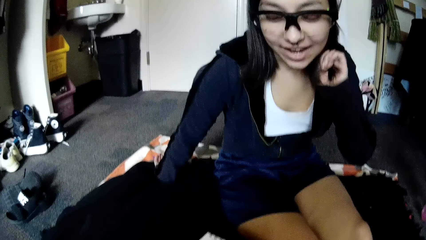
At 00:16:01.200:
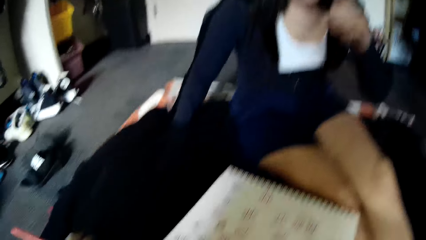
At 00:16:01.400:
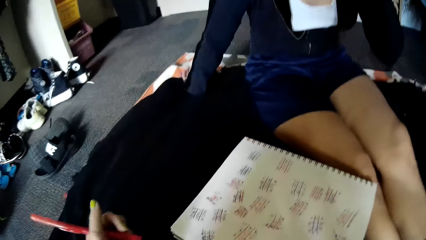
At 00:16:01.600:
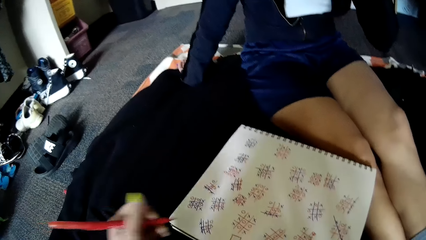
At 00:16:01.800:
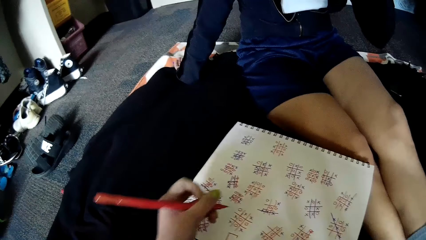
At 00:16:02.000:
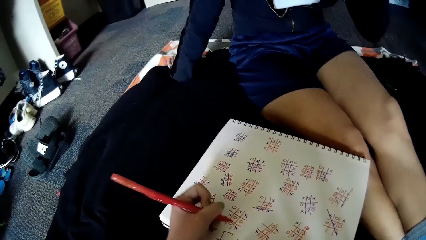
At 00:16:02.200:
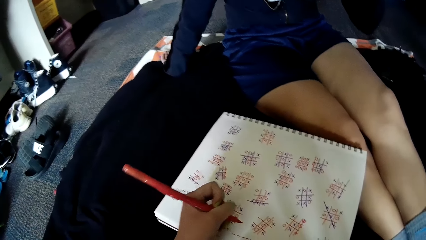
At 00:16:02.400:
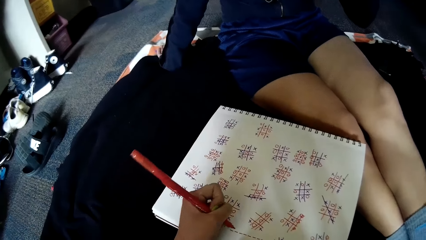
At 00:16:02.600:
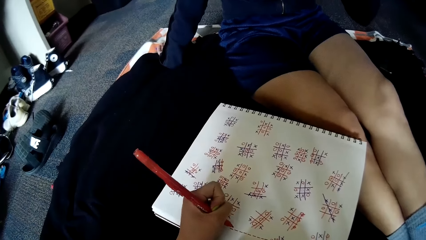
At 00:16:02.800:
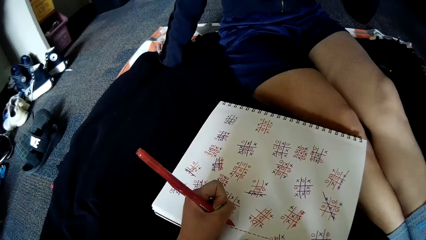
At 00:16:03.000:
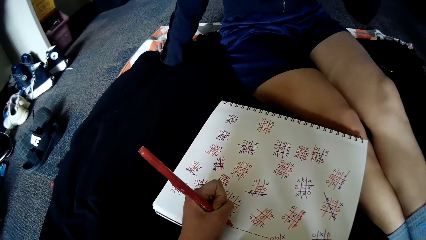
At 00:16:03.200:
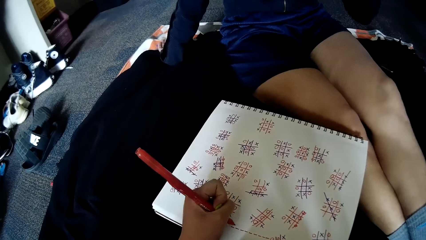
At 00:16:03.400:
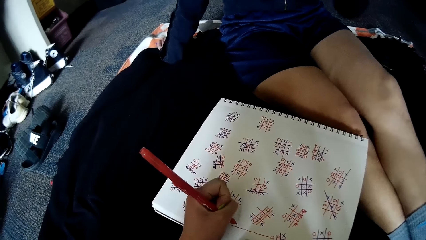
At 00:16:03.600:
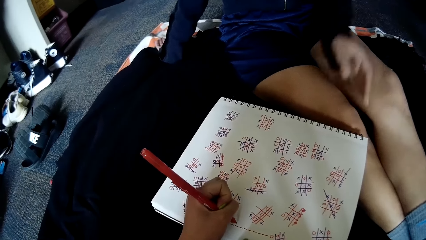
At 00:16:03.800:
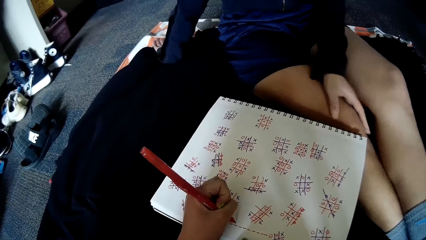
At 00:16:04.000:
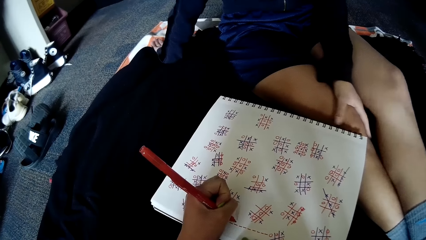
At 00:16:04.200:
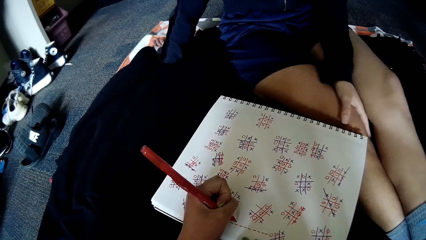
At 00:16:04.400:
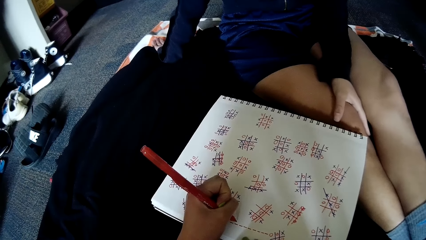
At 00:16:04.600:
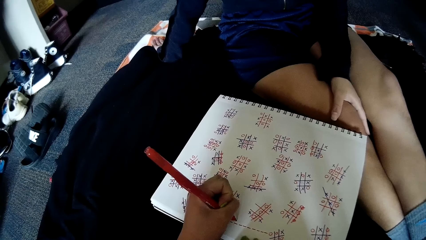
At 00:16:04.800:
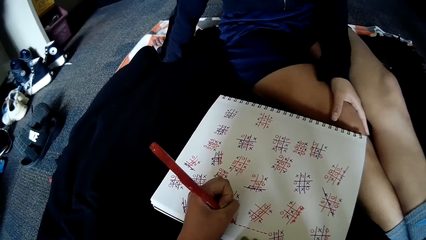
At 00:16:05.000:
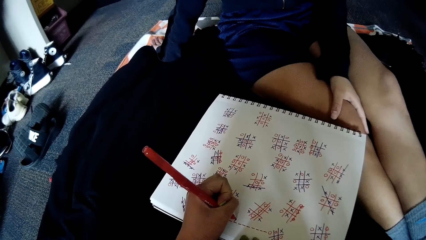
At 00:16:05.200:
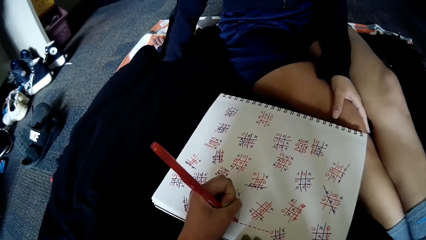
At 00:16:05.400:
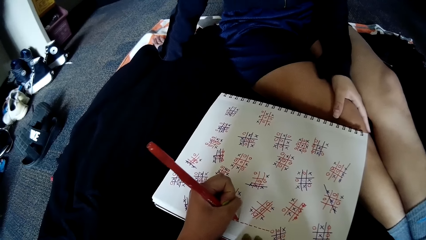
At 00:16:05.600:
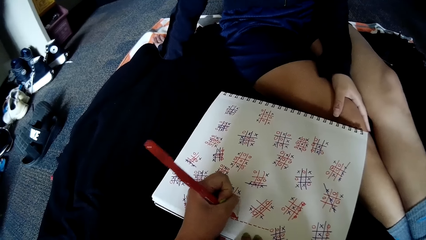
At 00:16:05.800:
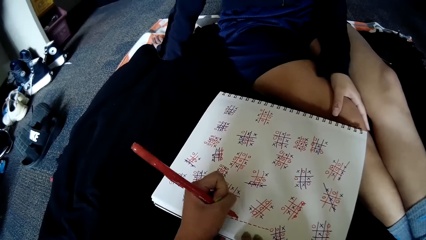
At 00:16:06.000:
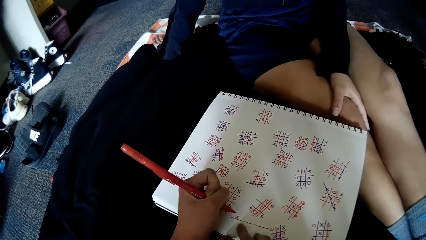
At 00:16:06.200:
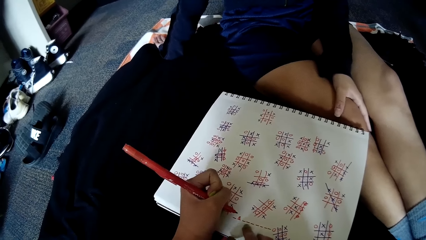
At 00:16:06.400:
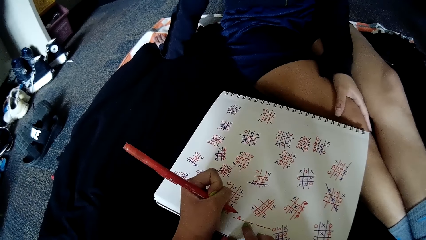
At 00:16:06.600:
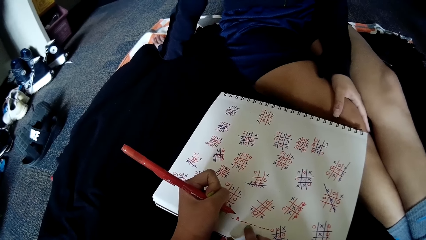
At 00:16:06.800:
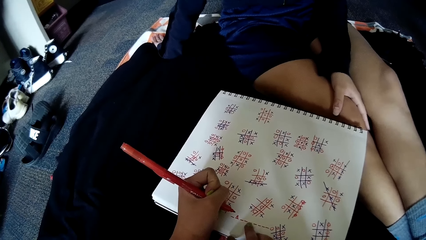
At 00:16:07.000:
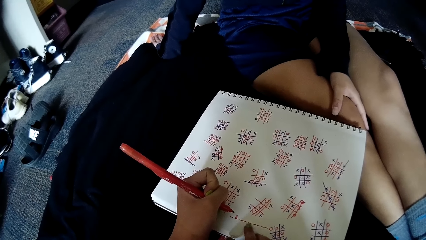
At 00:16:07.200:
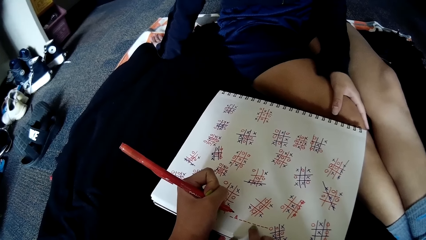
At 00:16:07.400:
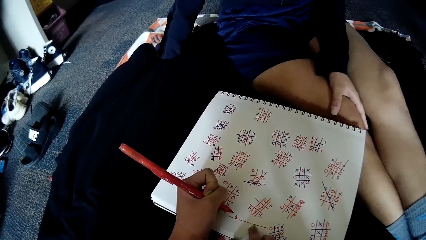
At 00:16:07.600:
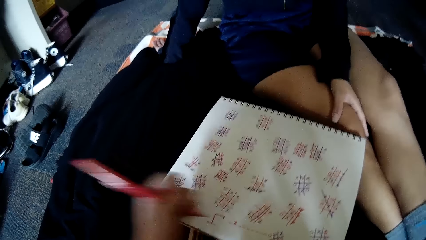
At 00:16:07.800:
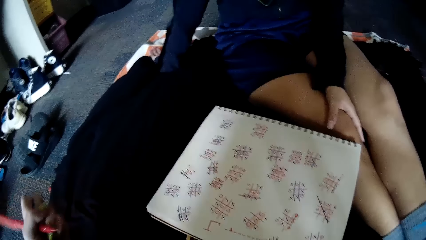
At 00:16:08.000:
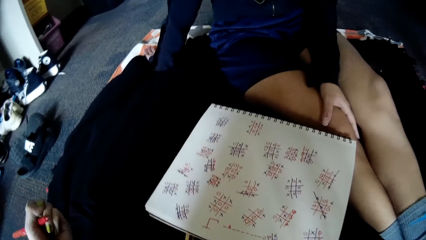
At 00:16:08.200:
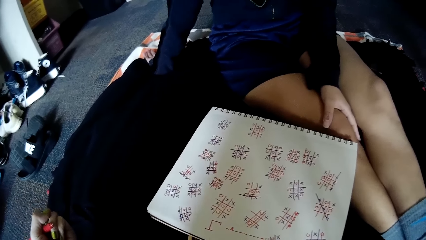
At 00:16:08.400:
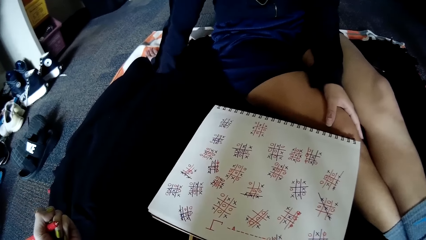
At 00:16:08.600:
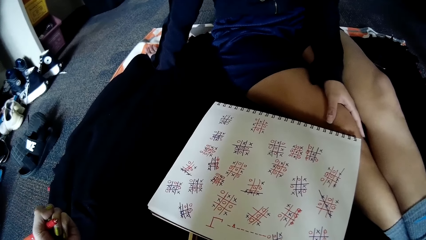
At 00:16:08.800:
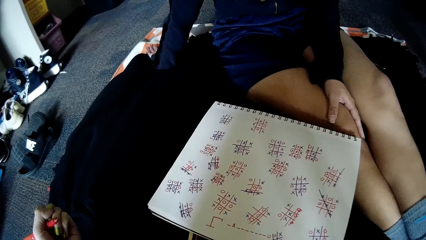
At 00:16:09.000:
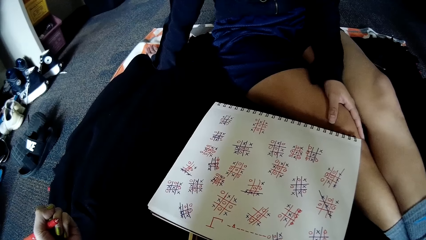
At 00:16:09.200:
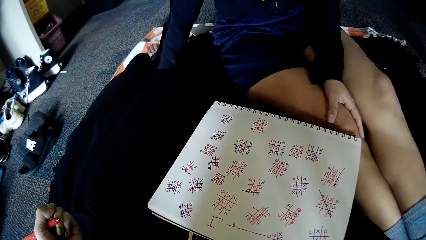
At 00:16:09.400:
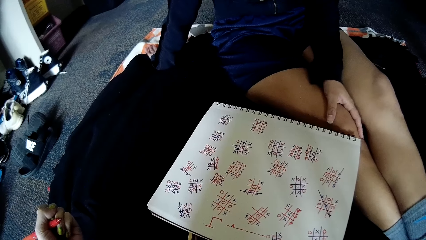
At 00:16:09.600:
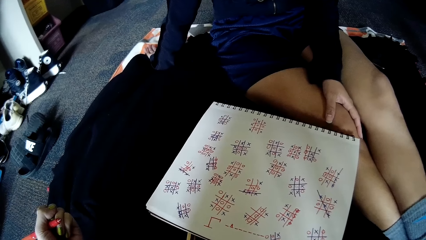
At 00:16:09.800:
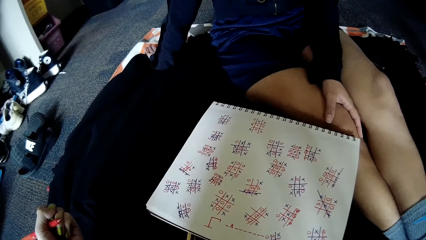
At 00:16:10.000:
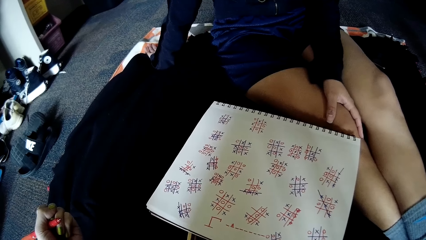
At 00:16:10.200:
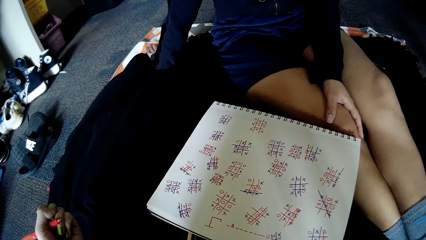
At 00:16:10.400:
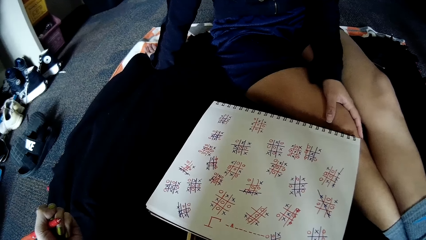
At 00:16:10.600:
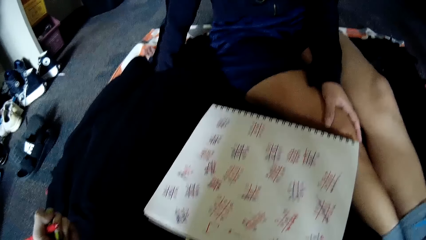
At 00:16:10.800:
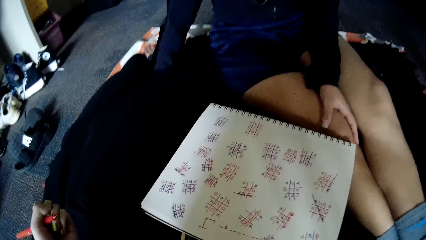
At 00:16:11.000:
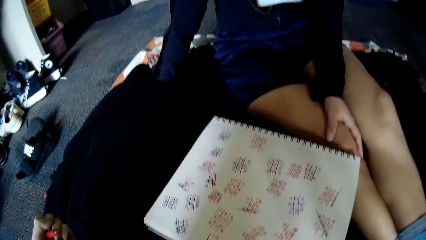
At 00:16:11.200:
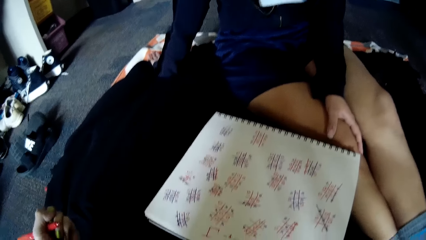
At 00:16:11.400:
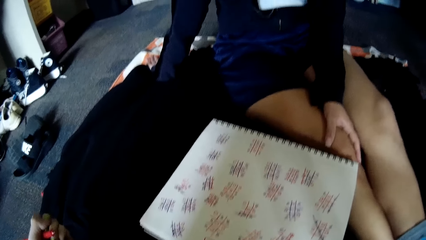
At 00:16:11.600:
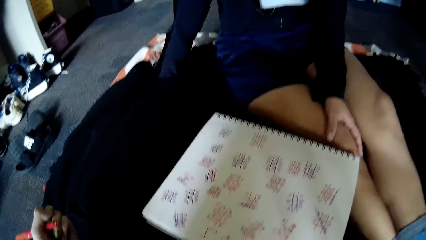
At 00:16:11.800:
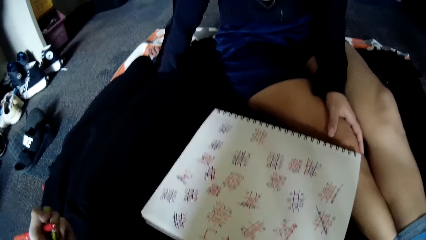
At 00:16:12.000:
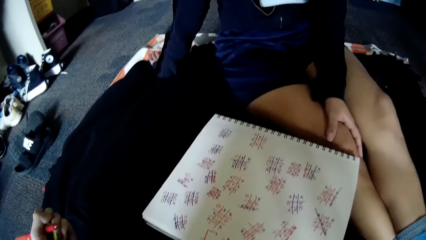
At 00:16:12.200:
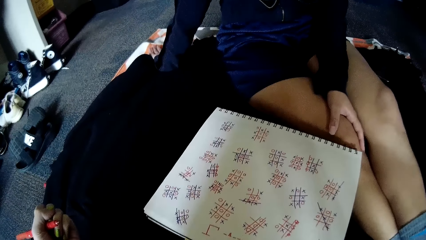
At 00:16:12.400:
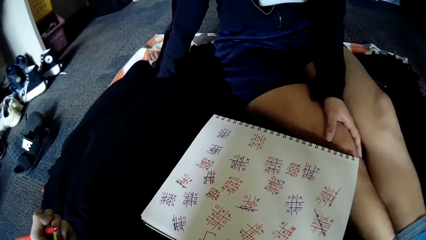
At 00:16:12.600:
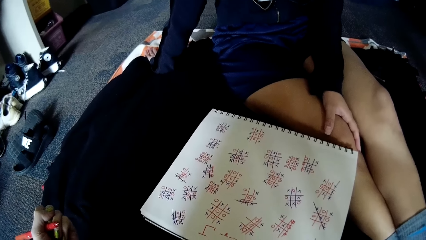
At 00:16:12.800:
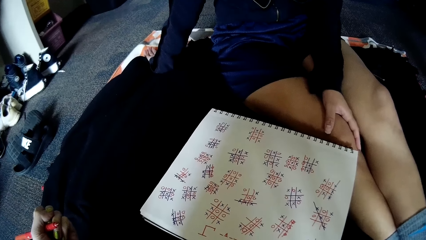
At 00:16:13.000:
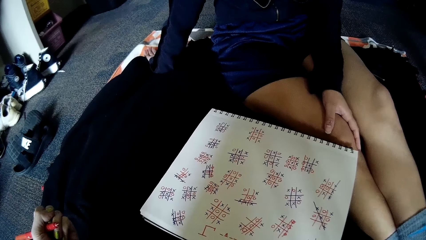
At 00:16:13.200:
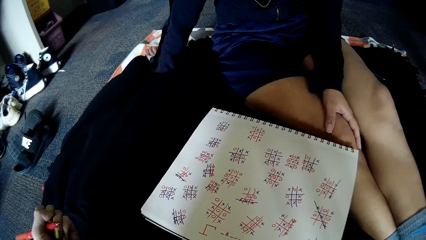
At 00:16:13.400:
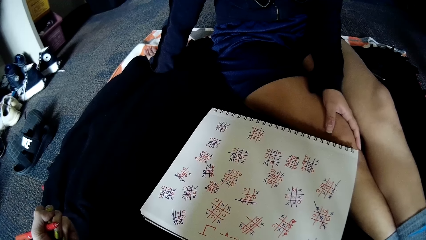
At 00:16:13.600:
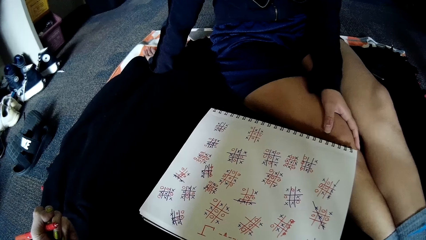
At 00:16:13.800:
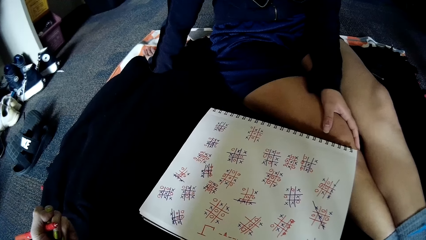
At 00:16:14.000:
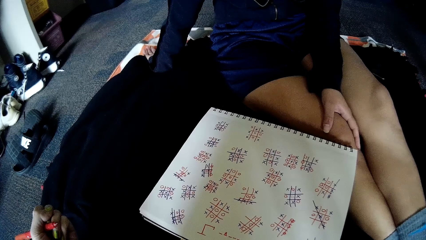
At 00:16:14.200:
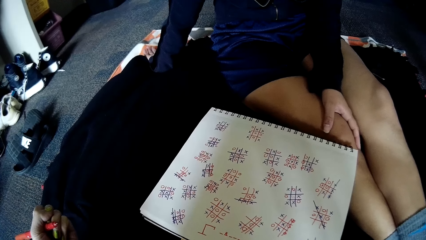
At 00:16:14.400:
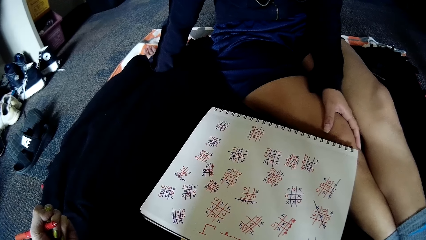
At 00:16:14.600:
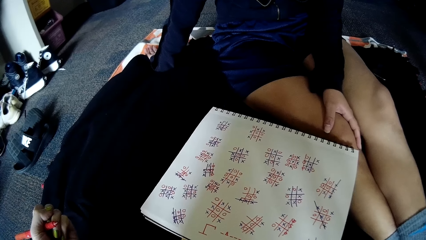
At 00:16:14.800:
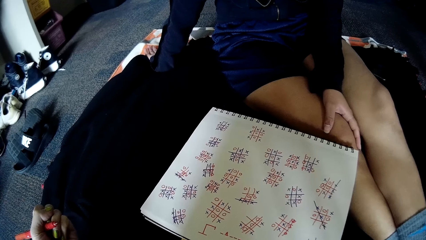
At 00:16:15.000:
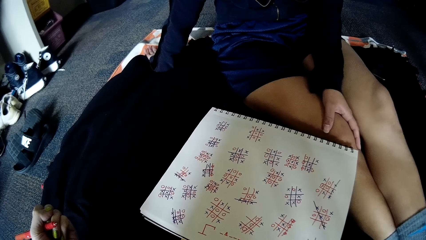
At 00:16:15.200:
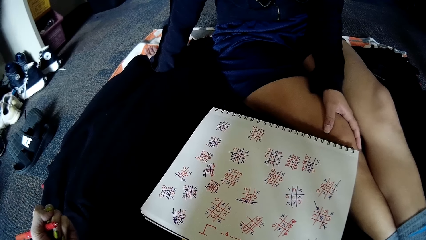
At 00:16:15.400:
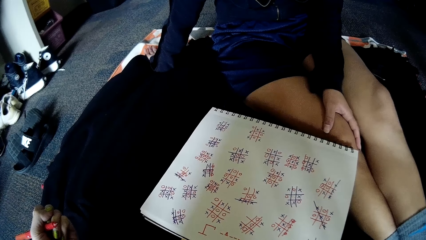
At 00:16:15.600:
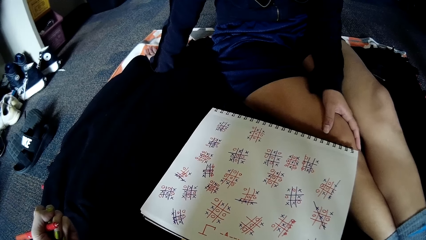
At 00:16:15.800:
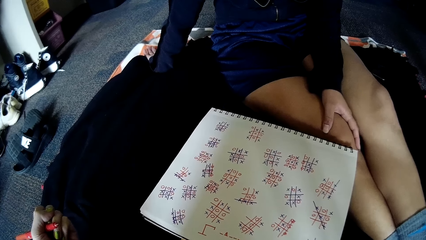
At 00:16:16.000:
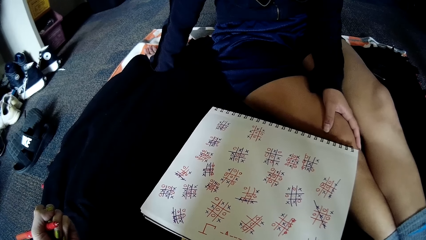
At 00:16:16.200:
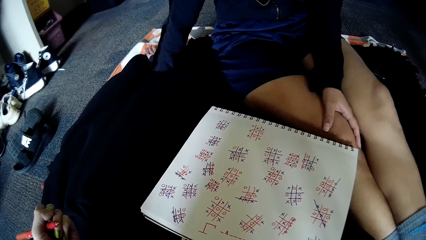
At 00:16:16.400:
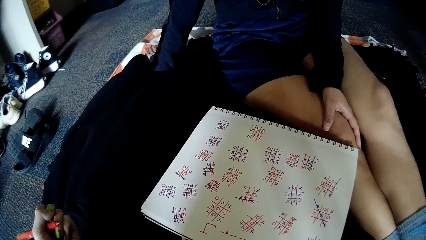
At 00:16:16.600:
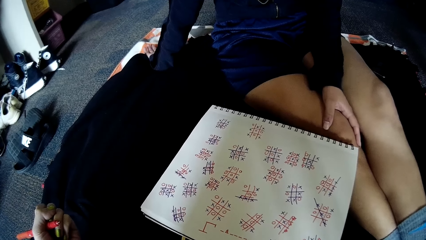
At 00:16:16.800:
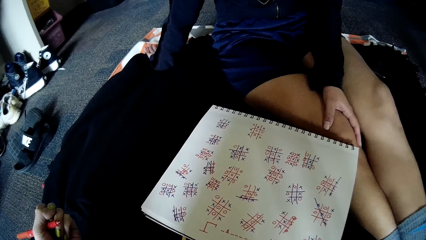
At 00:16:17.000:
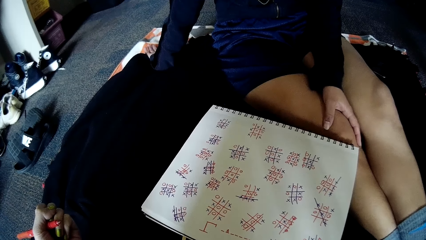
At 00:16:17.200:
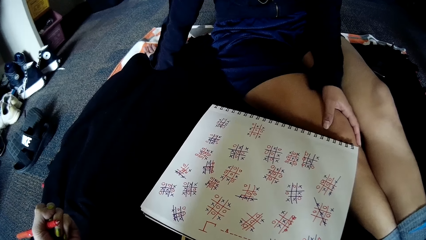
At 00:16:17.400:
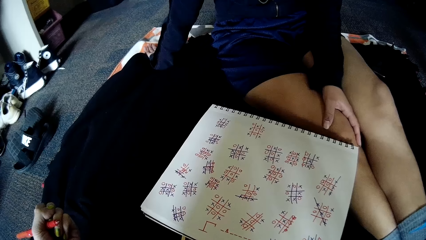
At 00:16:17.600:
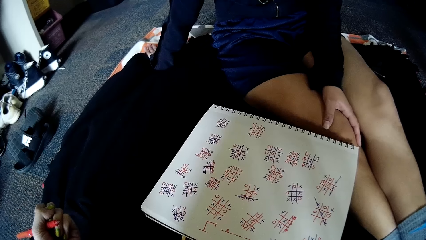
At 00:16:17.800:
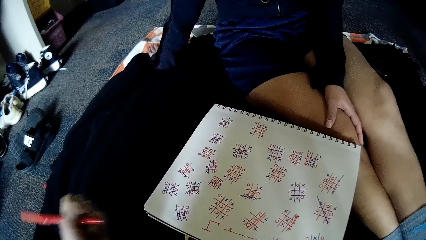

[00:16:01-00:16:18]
The camera wearer writes on the book on the floor with the pen in her left hand. She counts the lines on the book with her right index finger. She converses with the woman.
